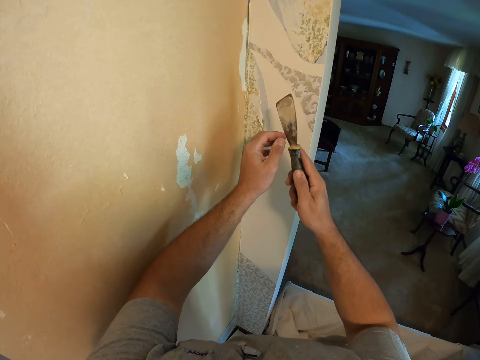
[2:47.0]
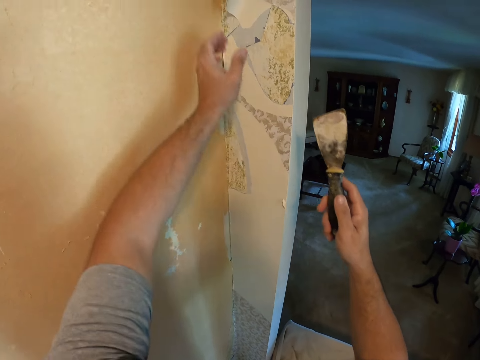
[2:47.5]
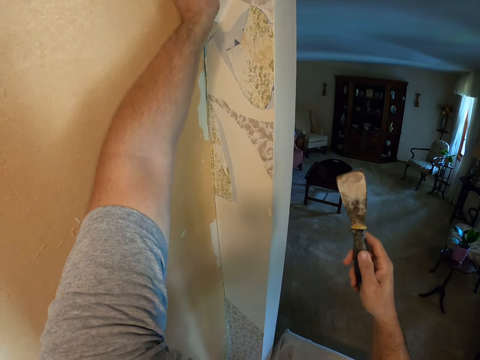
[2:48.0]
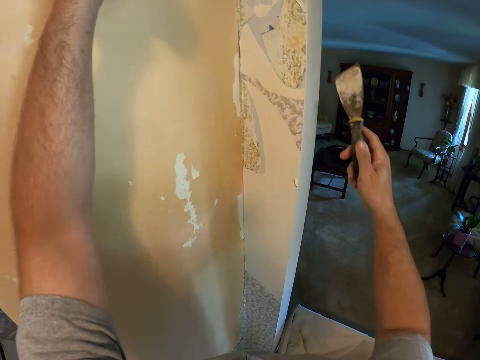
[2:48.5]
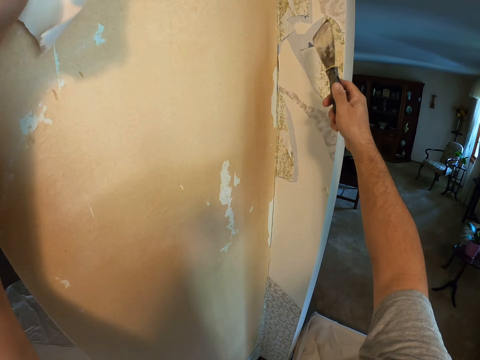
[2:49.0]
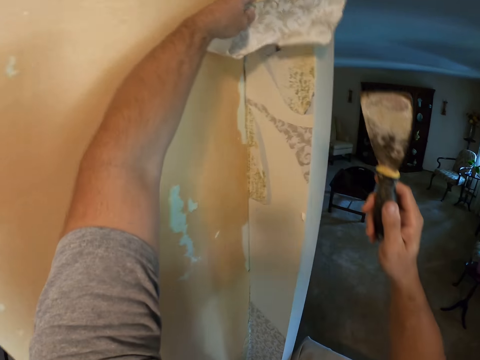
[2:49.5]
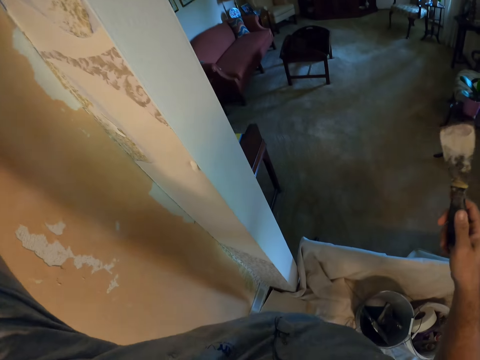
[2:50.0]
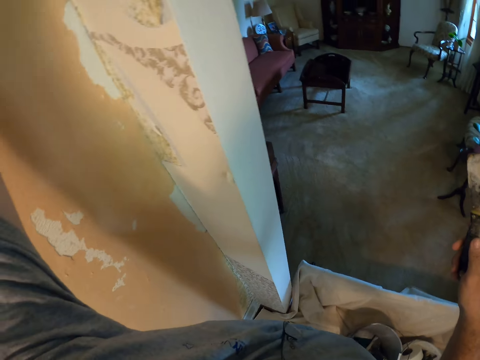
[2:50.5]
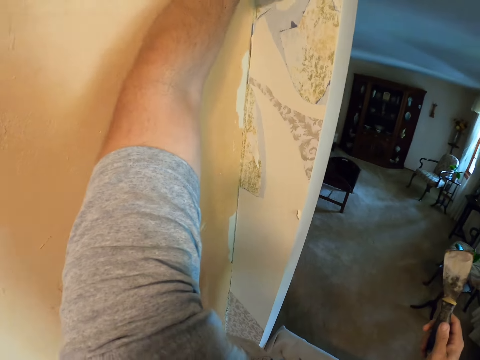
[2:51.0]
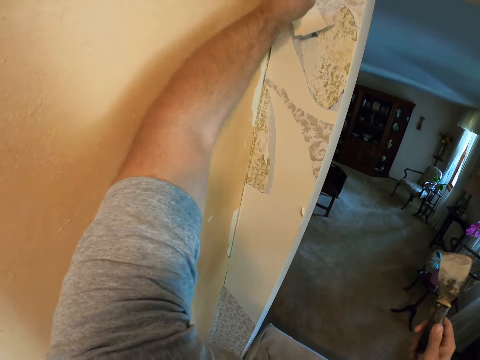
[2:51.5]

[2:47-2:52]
The camera wearer removes the wallpaper from the wall with his left hand.

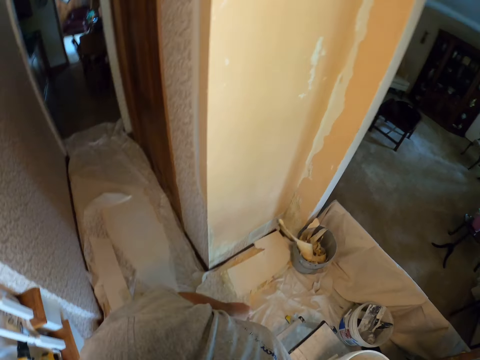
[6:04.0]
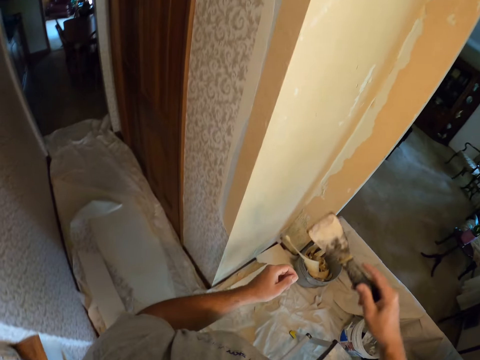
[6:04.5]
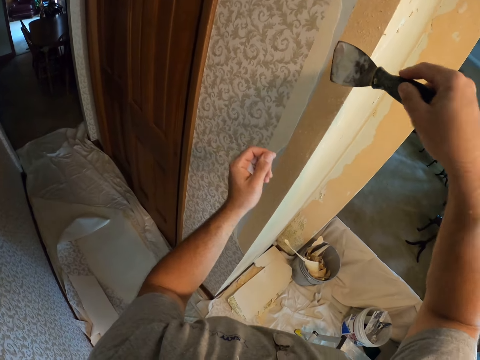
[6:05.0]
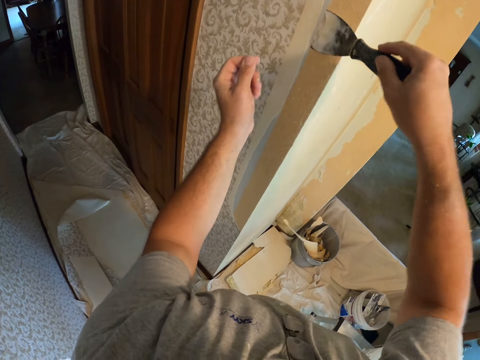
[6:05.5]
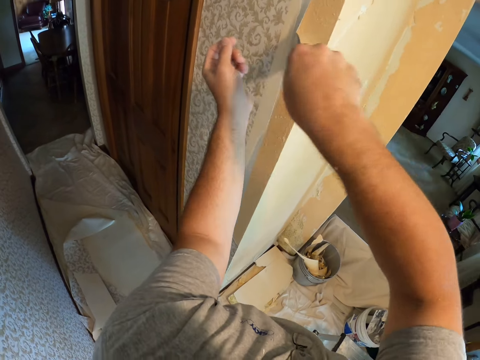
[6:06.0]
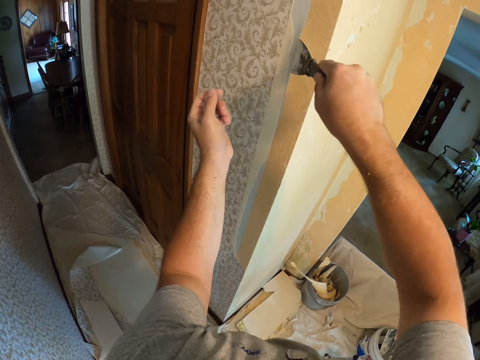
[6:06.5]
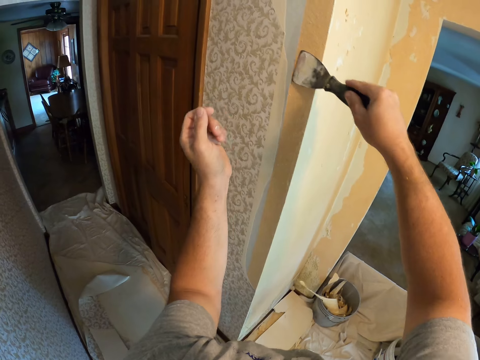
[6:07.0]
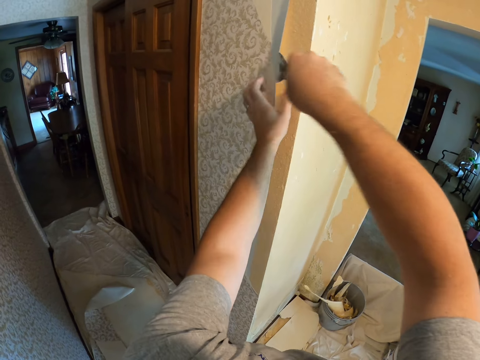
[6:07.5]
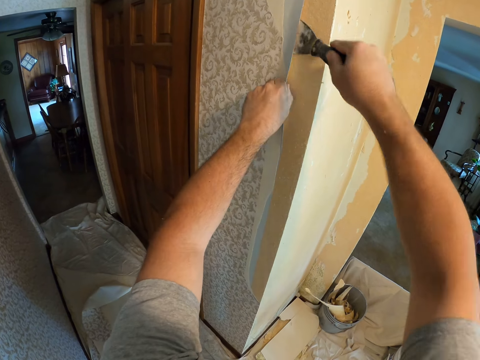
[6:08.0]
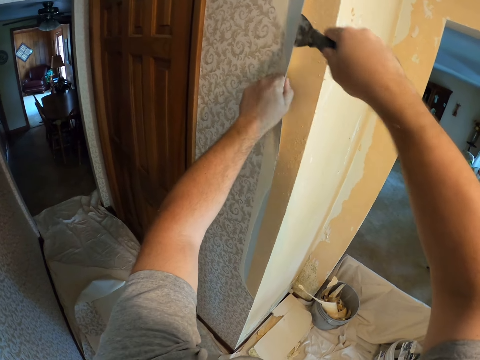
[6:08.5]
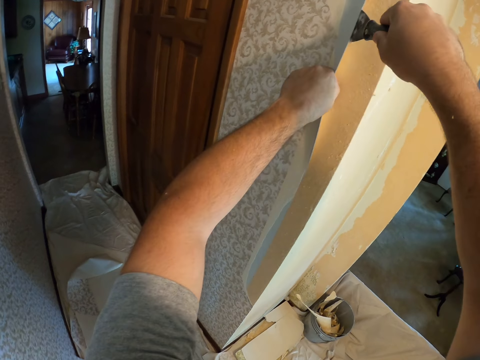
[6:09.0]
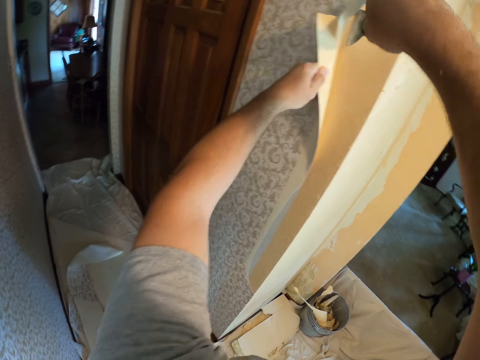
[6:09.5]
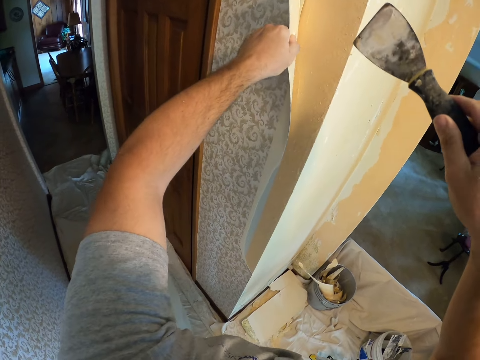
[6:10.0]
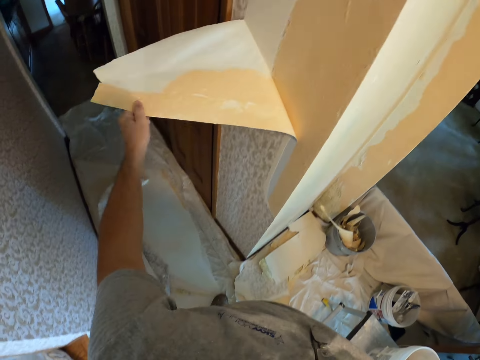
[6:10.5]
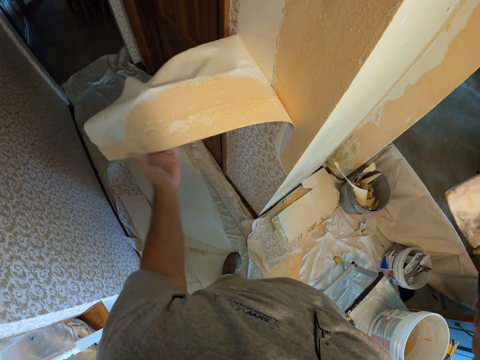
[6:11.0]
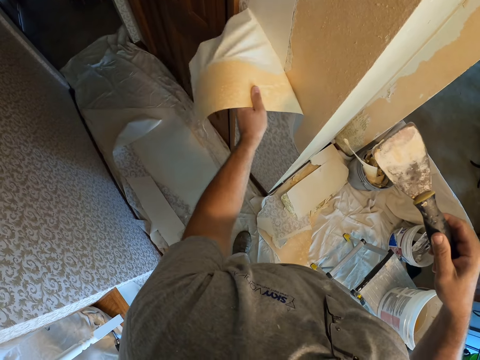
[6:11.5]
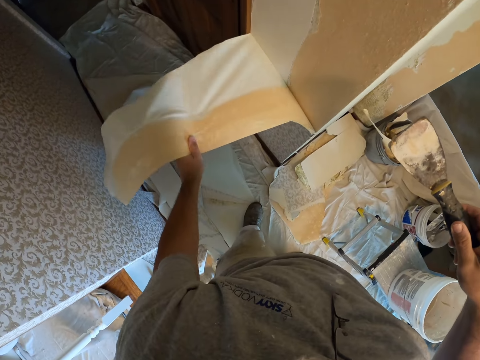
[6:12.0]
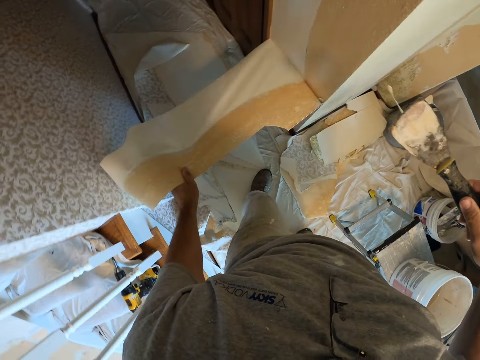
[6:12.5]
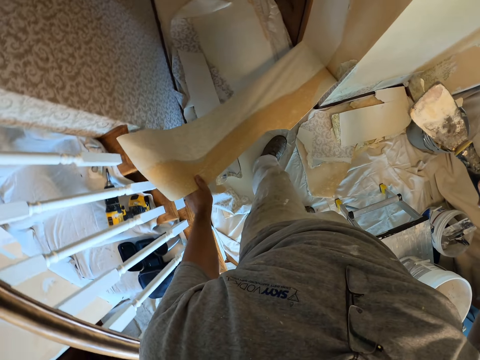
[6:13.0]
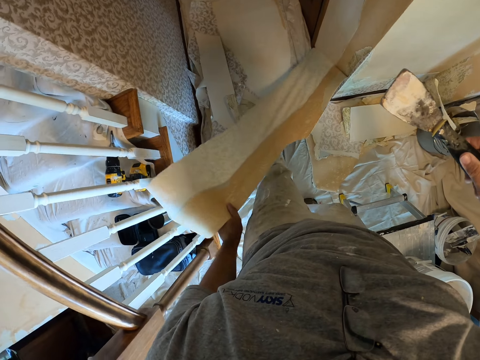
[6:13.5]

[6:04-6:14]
The camera wearer scrapes a piece of wallpaper with a putty knife. He removes the wallpaper on the wall with his hand.

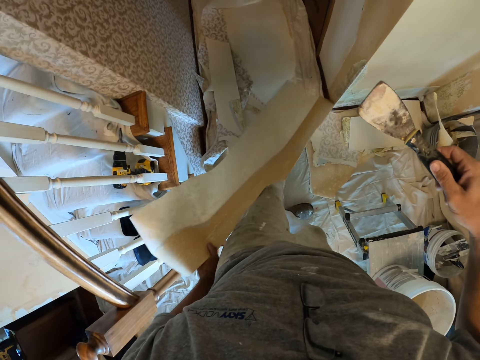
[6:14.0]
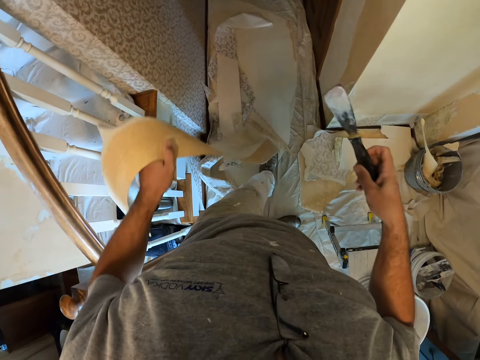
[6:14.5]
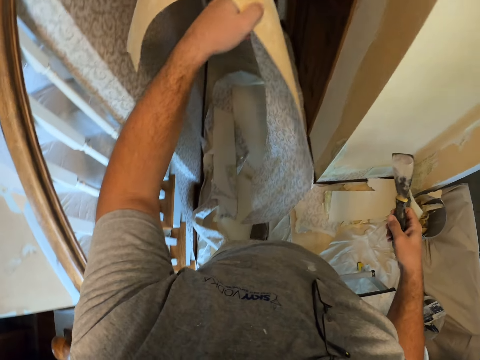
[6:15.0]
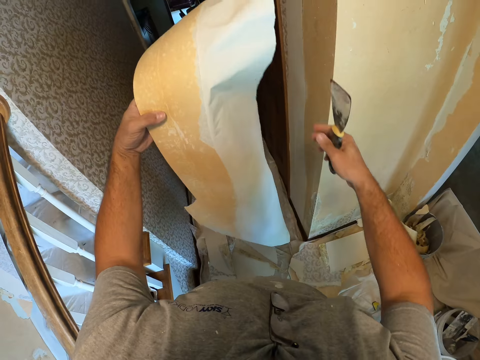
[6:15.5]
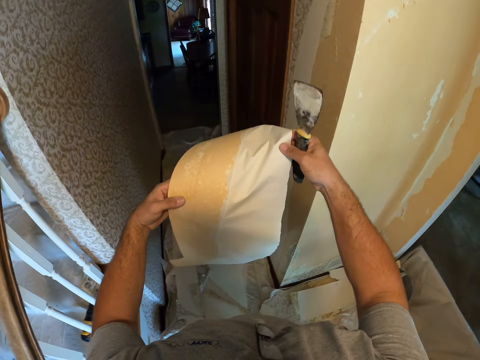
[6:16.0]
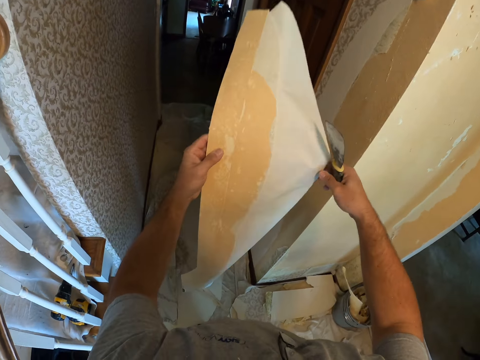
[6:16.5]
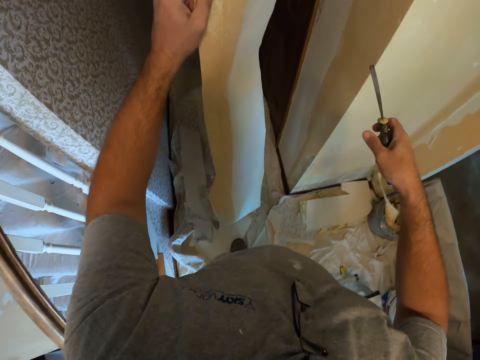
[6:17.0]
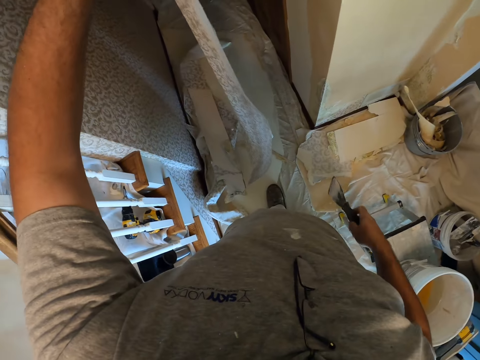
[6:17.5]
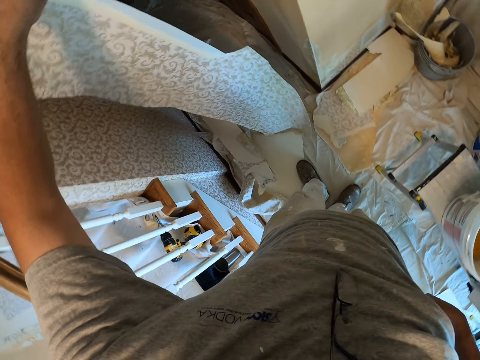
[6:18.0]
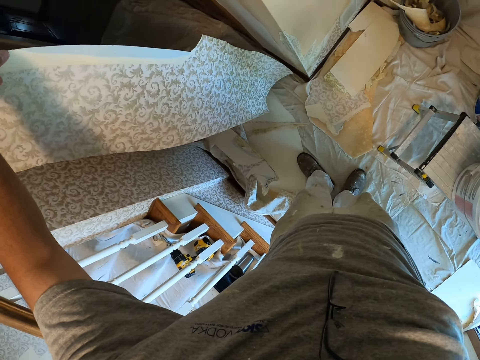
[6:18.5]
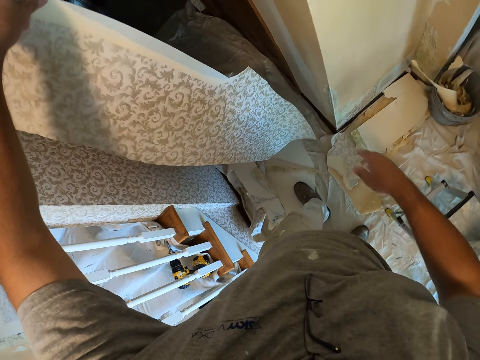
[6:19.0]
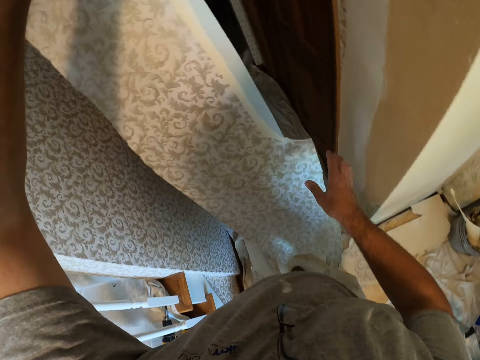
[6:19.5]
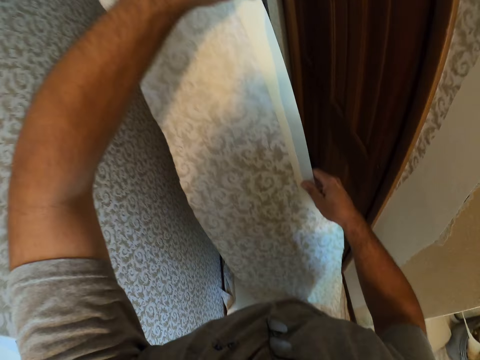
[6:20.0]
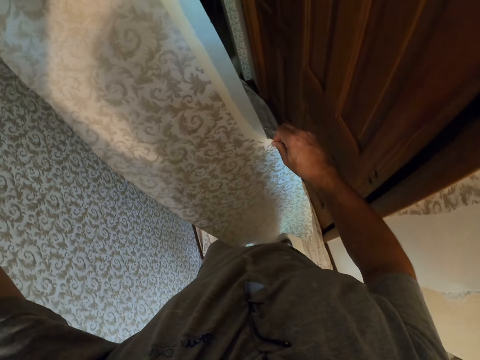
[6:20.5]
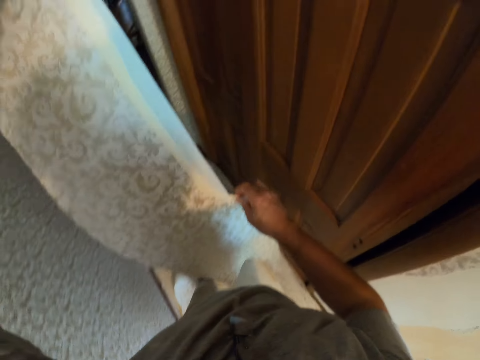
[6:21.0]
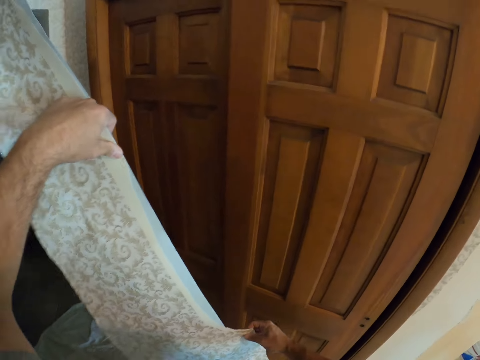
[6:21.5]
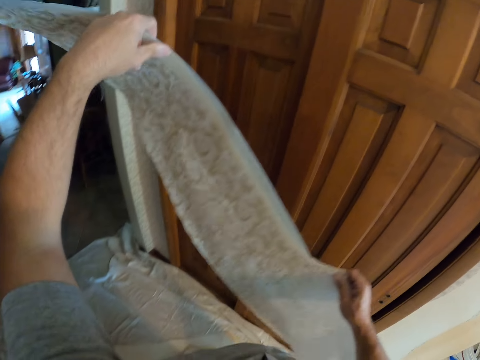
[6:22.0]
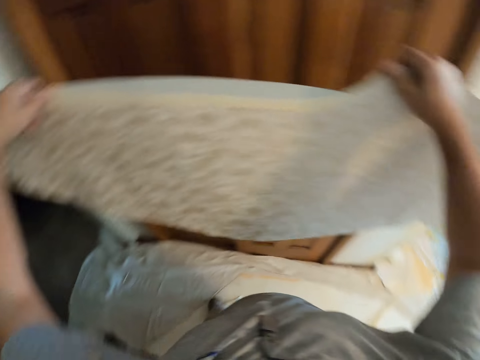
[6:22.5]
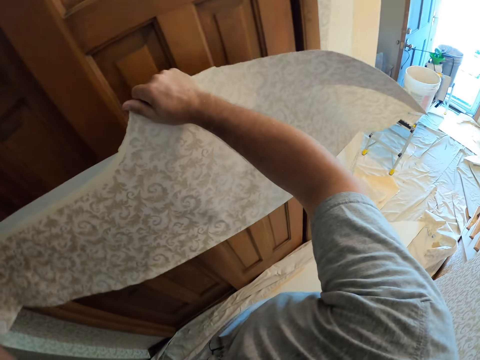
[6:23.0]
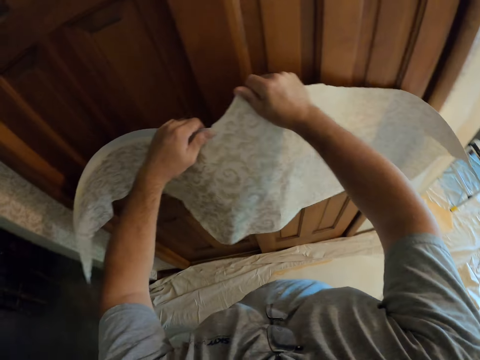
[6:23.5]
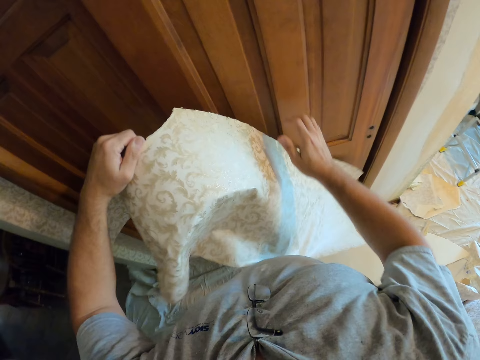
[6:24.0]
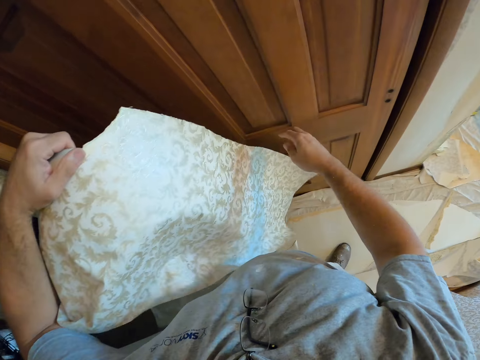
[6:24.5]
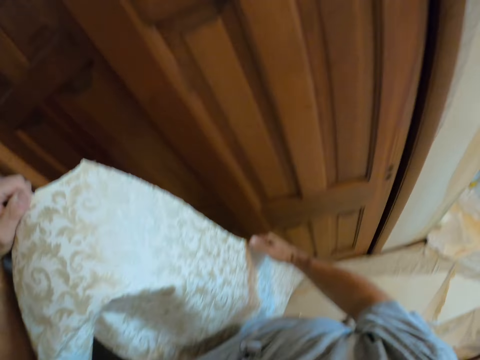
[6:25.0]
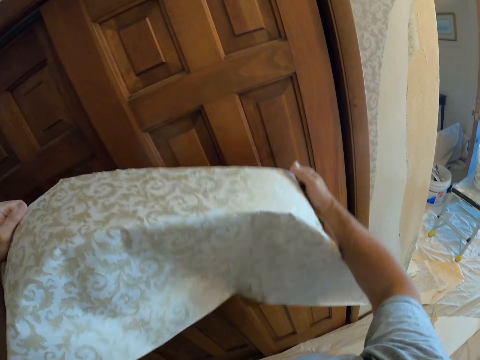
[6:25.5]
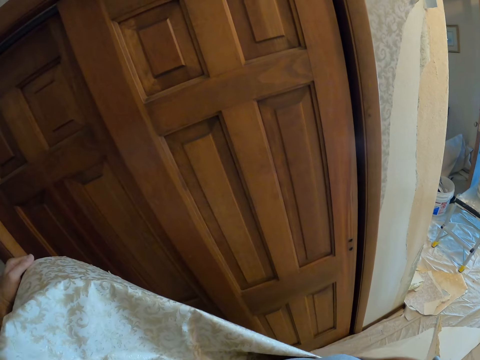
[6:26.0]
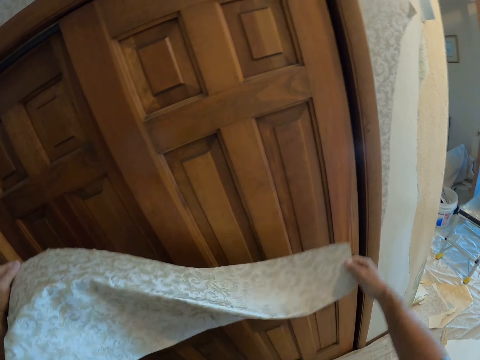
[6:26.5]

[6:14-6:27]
The camera wearer walks around a room. He puts the scraper in the back pocket of his trousers. He folds a piece of wallpaper with hands.
